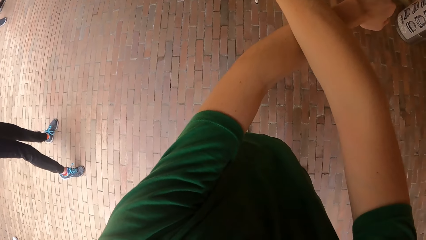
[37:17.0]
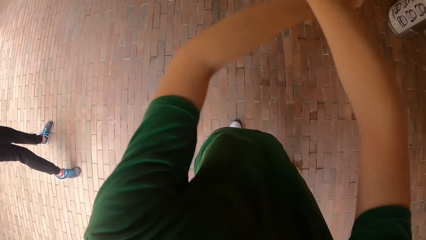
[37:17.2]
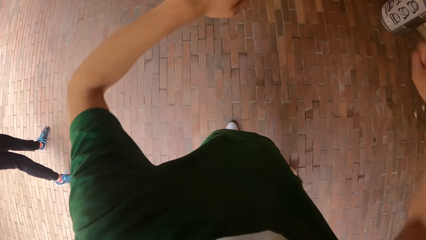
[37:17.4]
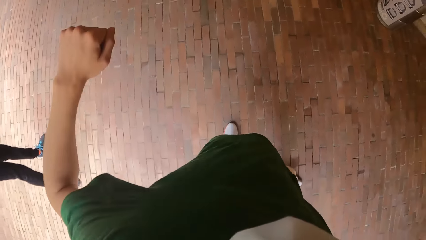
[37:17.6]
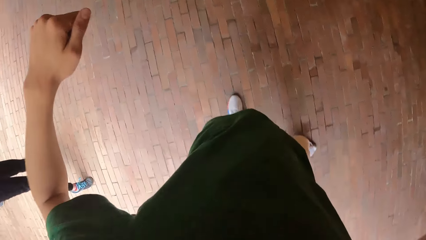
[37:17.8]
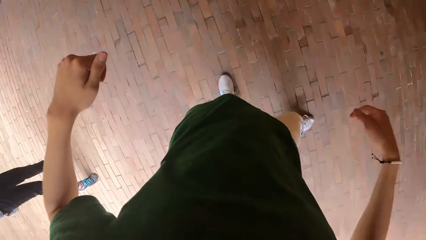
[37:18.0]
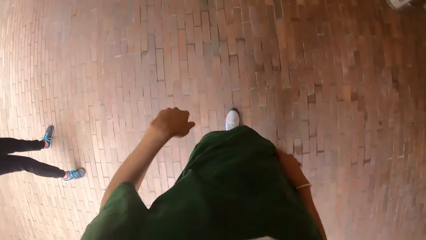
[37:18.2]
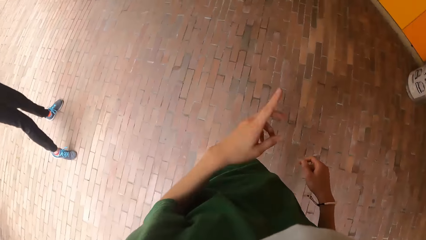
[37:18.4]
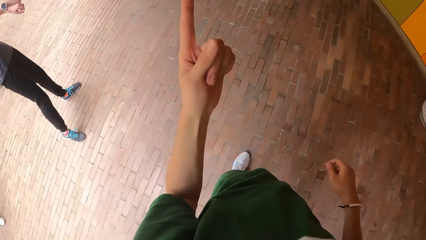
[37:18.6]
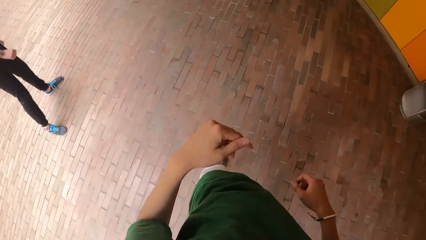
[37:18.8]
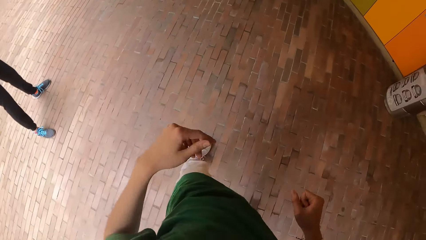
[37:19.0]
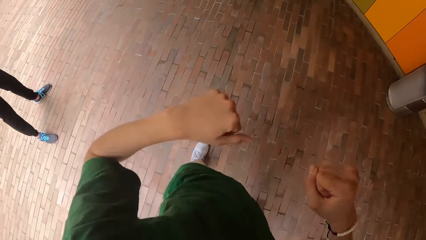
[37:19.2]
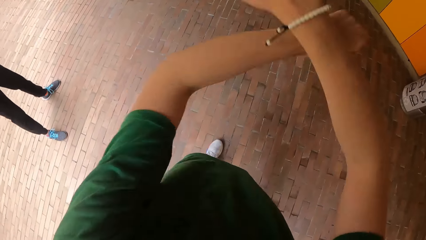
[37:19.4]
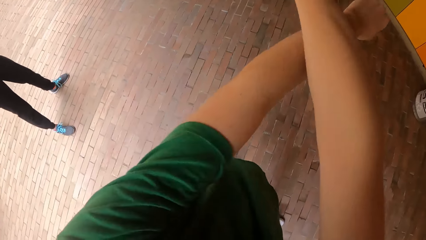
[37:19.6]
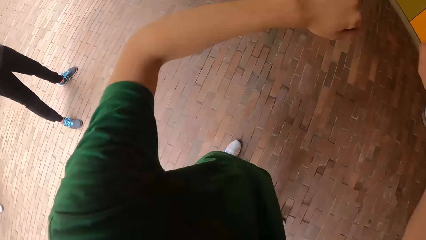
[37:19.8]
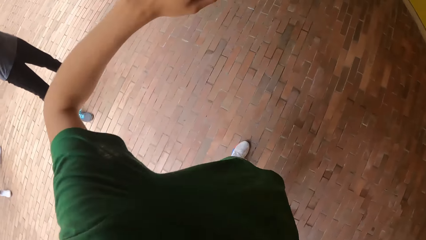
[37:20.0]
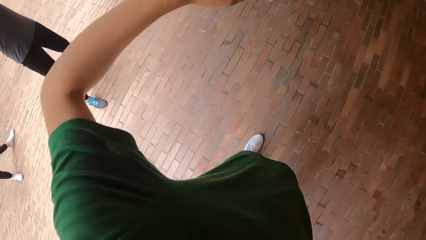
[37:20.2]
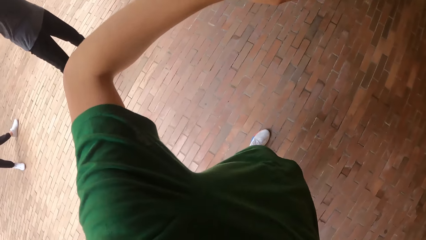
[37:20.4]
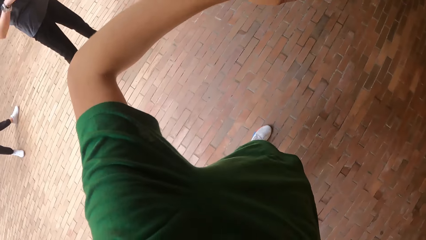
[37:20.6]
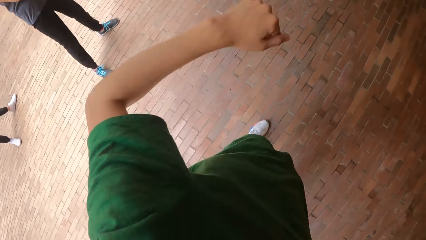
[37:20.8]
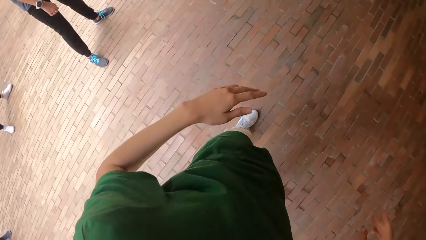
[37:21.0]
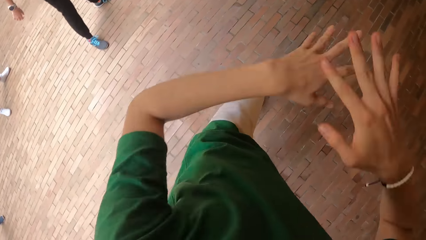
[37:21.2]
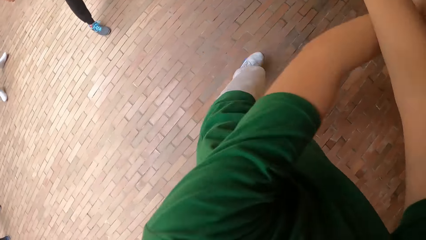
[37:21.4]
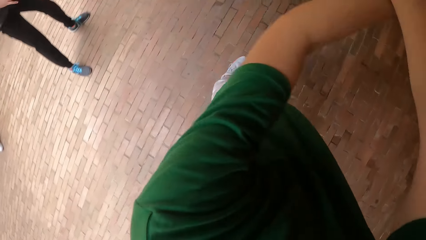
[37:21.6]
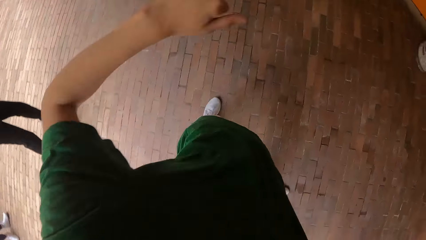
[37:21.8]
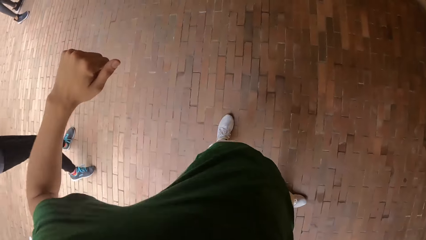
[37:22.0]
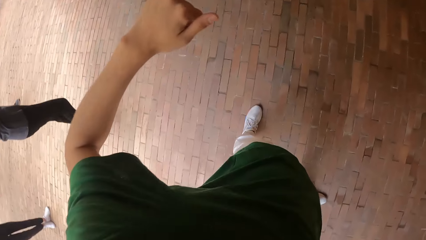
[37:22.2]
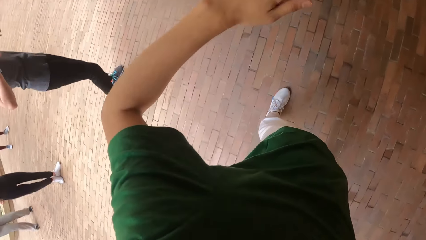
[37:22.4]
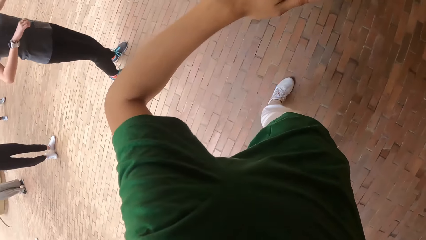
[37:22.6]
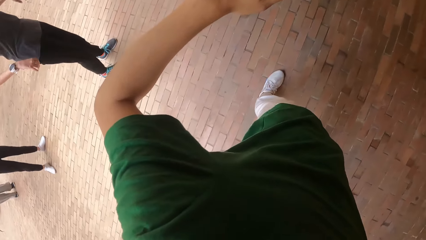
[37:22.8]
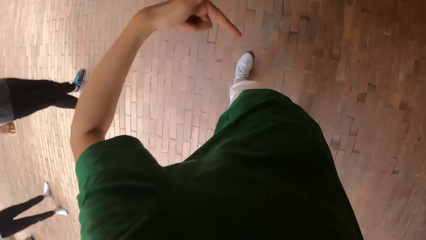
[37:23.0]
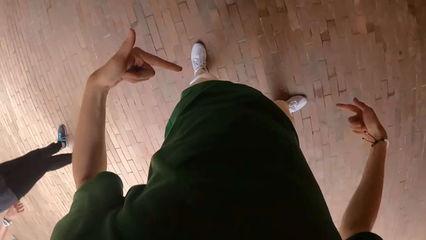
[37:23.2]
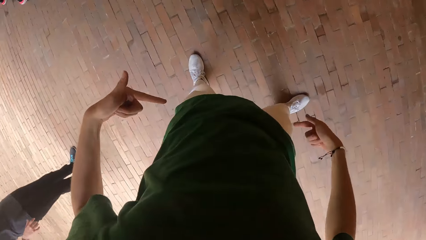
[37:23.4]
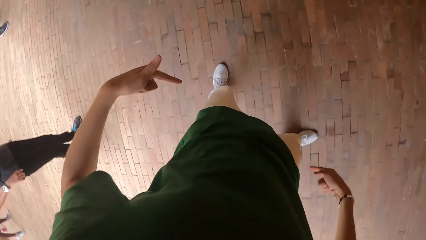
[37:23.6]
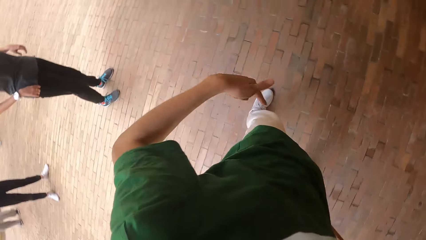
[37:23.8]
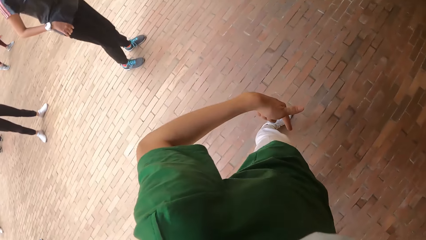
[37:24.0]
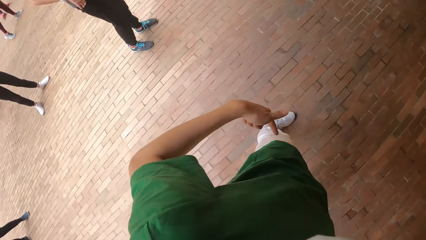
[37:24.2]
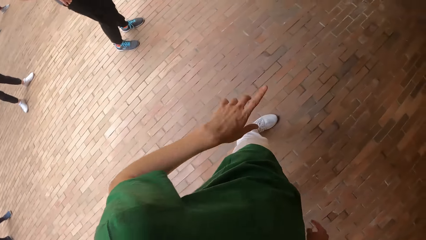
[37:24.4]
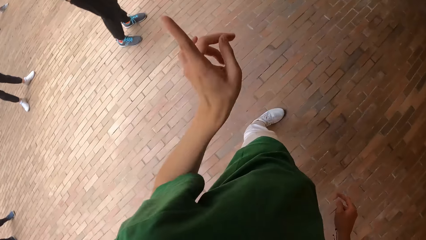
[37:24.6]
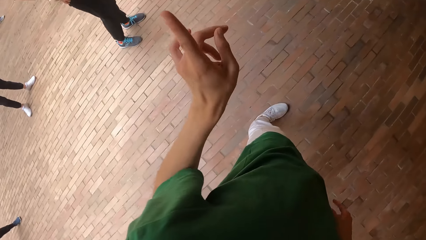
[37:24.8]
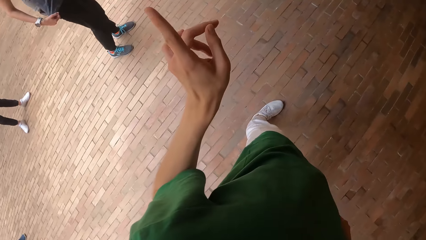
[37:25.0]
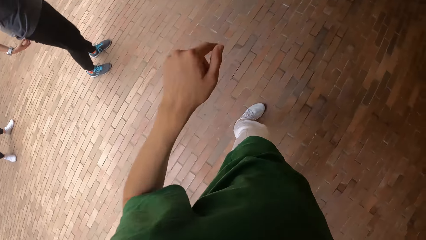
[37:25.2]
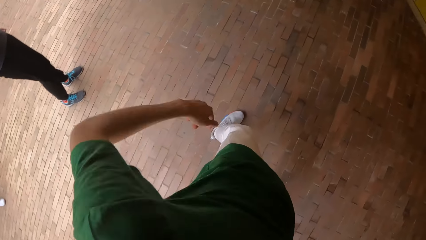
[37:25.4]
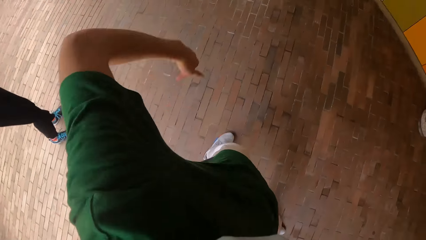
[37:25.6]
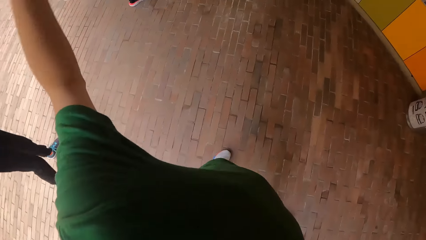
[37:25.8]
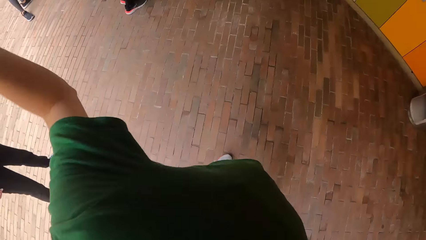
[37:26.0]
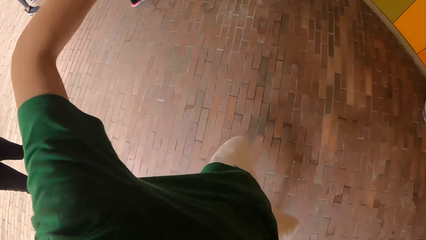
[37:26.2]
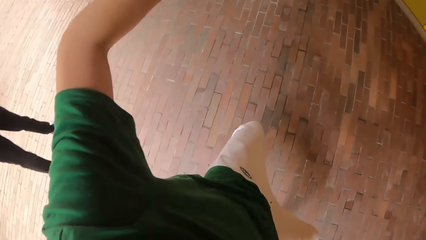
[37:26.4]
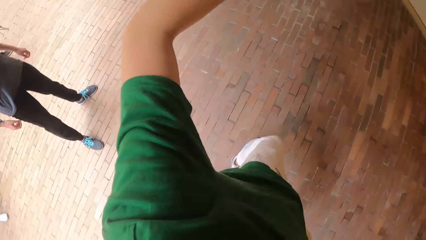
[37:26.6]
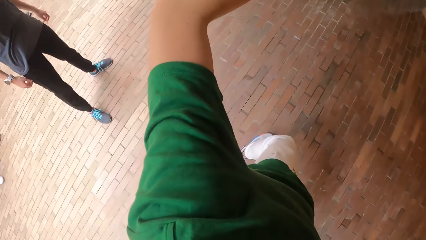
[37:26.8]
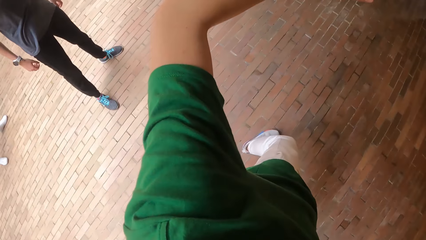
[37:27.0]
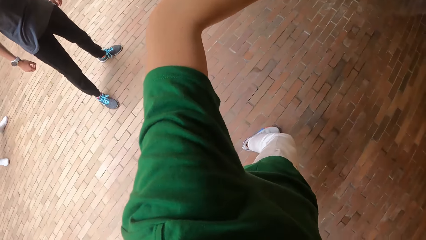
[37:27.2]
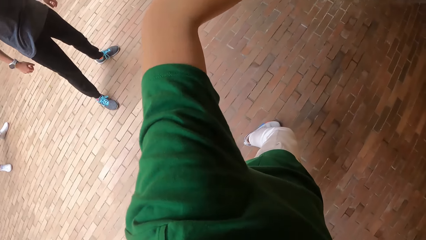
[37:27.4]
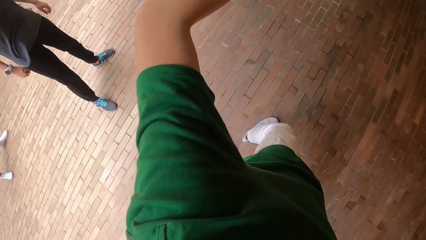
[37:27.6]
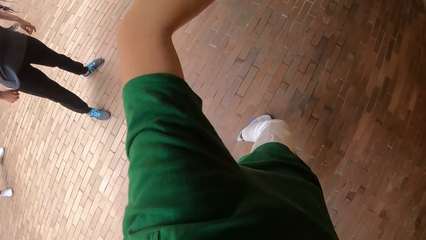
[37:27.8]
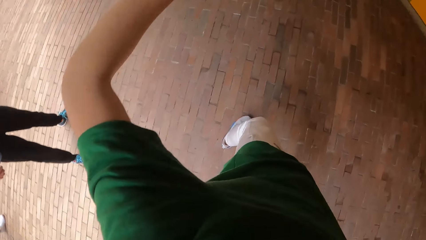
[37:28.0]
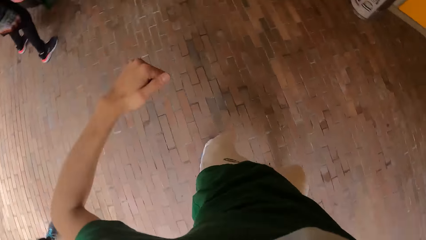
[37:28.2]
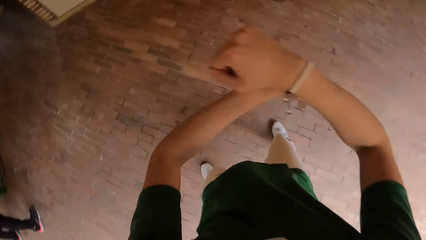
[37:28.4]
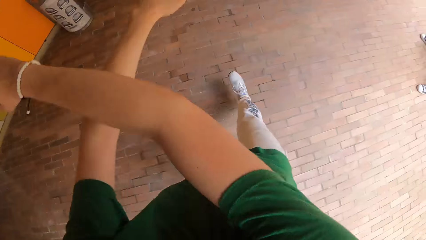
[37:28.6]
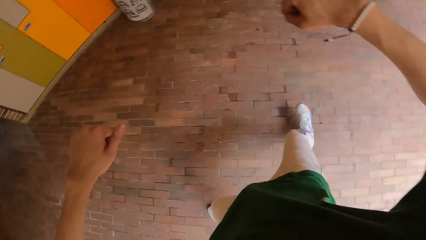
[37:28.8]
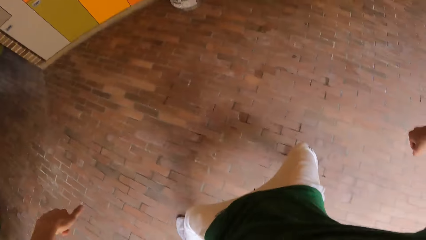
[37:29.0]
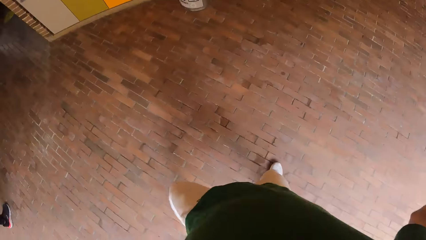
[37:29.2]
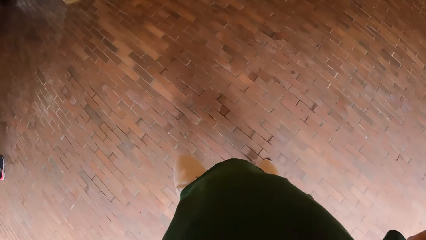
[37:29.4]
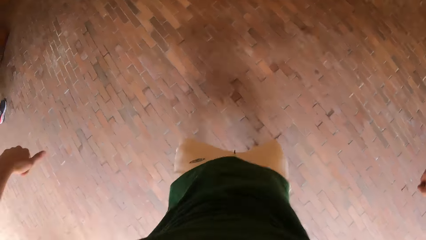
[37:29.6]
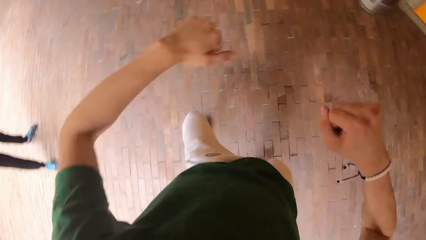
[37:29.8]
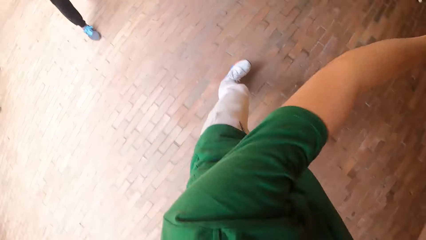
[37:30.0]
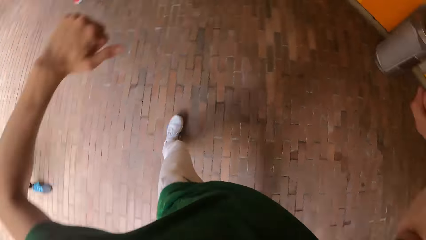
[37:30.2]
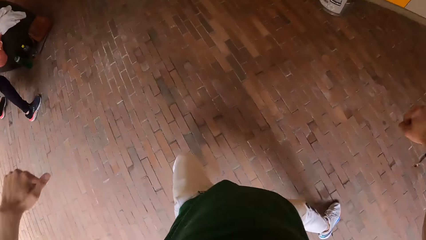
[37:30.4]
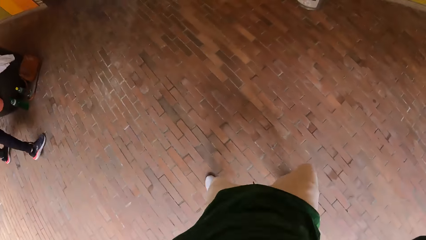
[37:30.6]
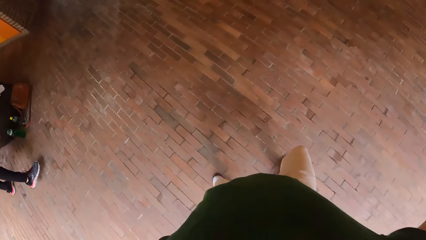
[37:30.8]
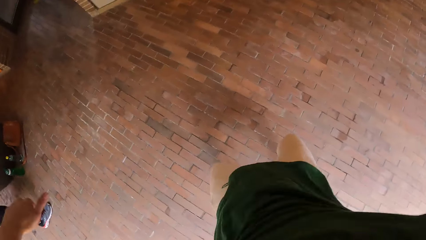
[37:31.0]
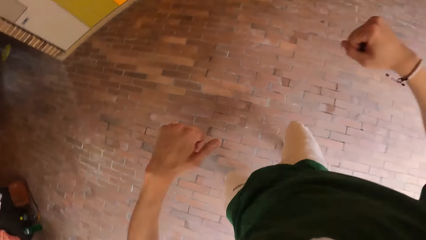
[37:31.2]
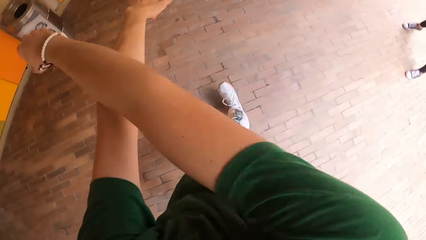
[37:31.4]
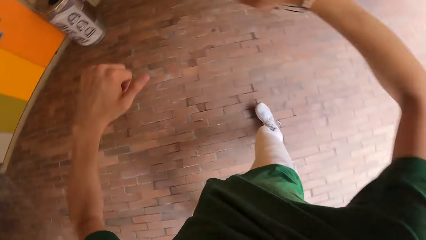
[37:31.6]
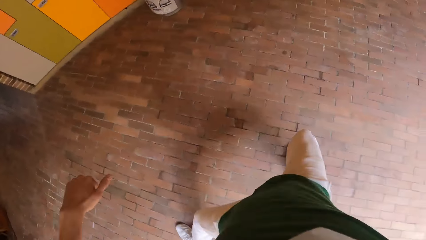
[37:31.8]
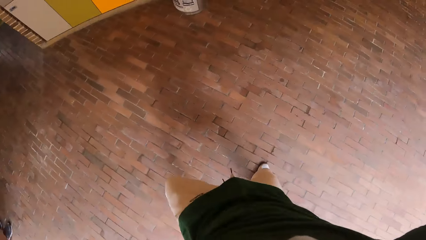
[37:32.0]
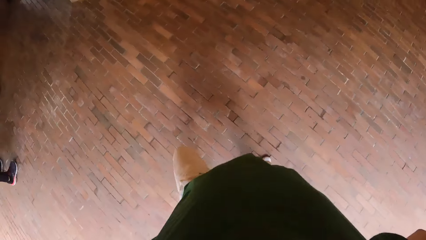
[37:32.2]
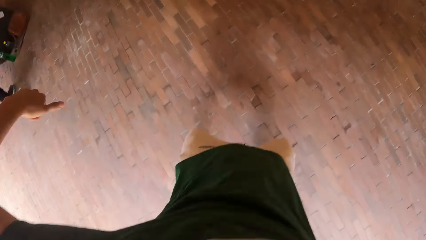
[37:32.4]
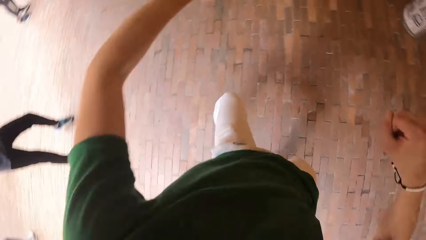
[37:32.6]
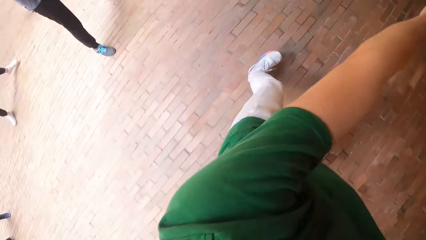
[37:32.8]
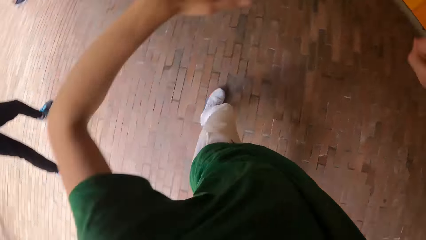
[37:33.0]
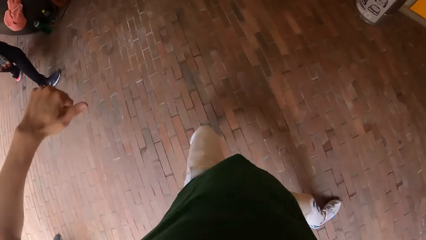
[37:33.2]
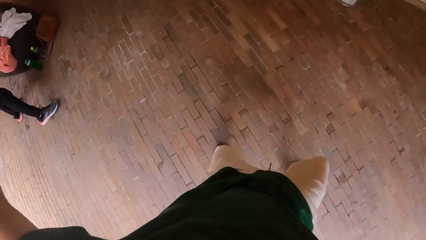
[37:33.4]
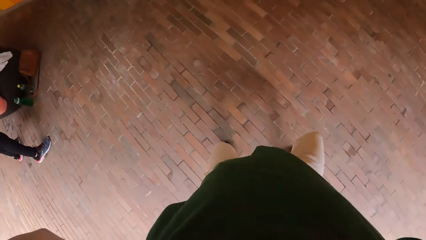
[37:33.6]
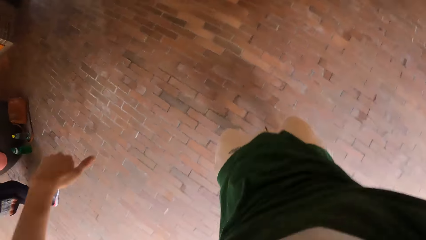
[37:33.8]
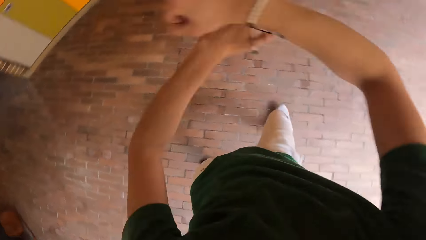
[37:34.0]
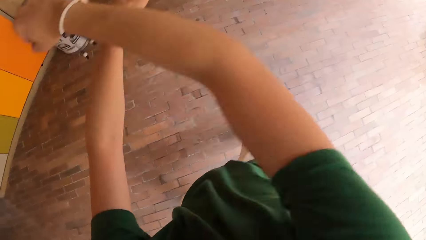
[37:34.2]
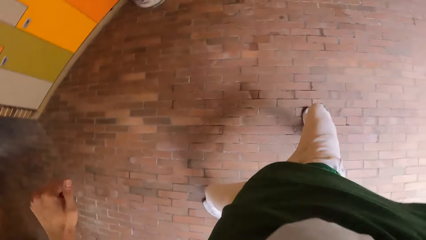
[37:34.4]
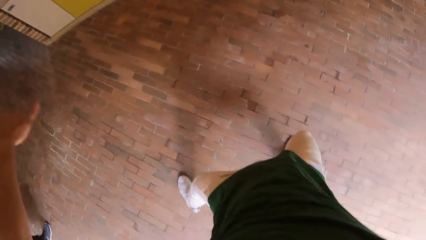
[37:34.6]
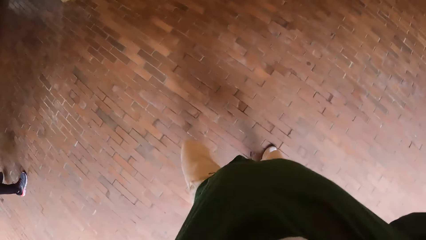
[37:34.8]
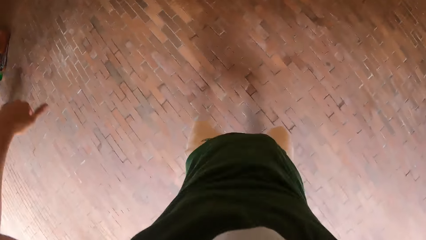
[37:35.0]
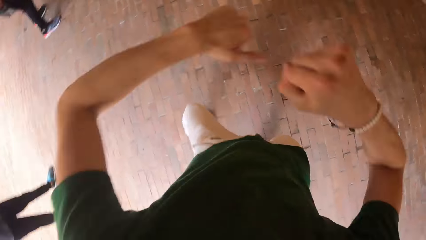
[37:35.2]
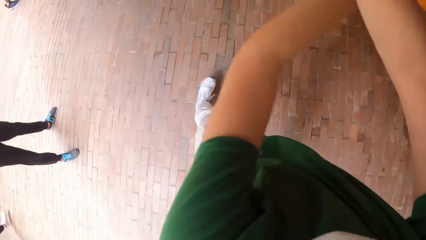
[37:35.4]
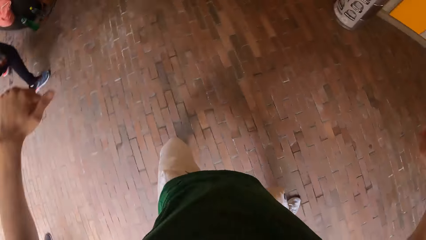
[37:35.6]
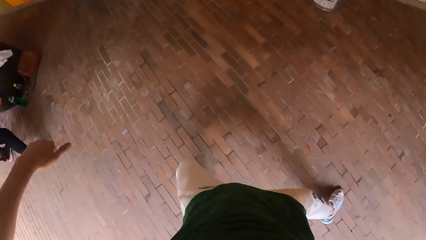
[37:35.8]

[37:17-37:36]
The camera wearer converses. They make dance moves. They converse. They make dance moves. They dance in the studio.
